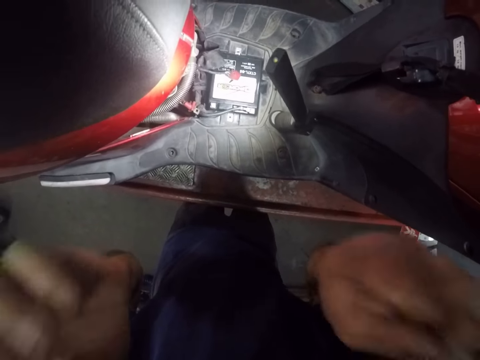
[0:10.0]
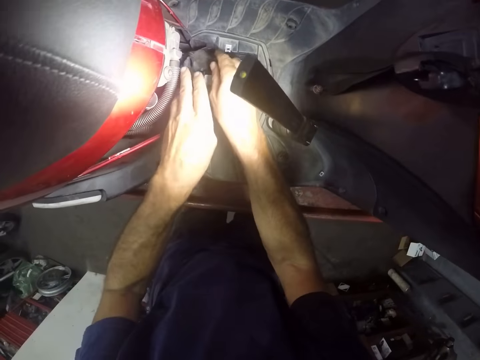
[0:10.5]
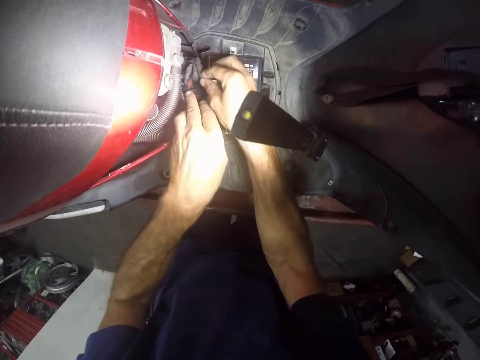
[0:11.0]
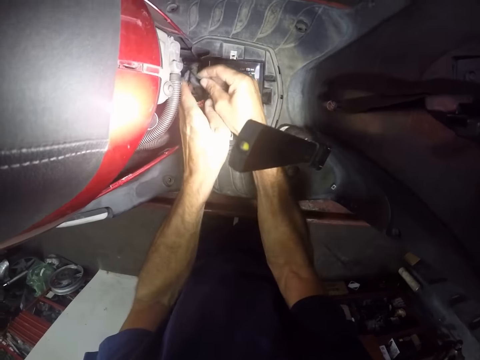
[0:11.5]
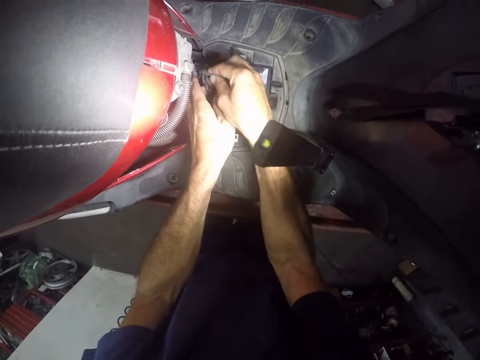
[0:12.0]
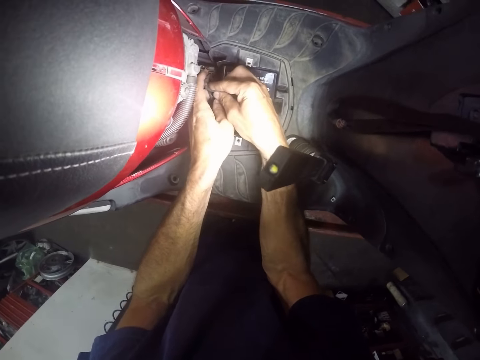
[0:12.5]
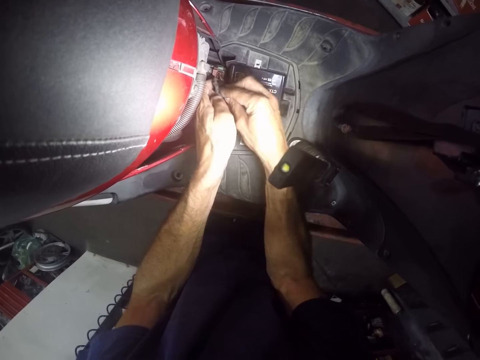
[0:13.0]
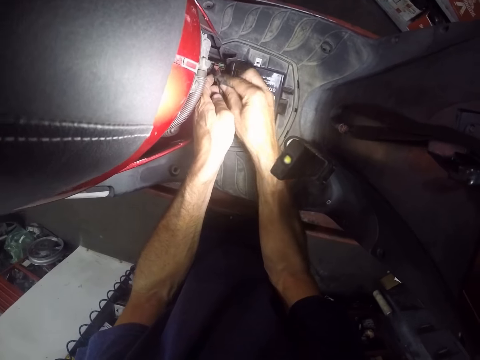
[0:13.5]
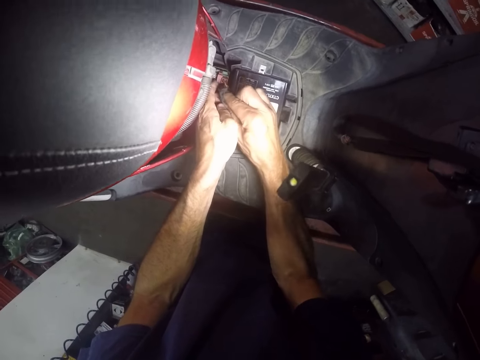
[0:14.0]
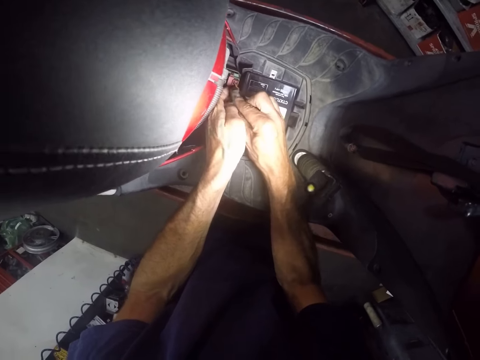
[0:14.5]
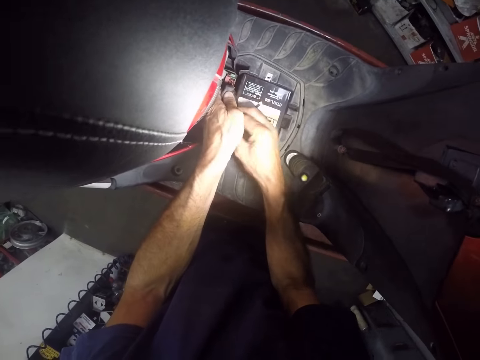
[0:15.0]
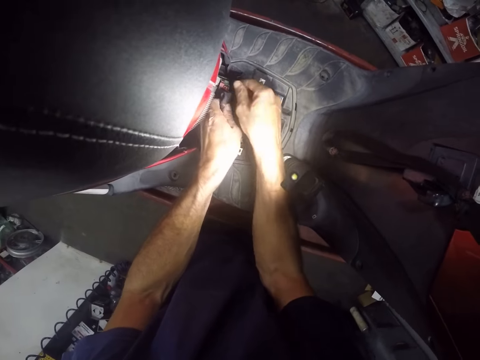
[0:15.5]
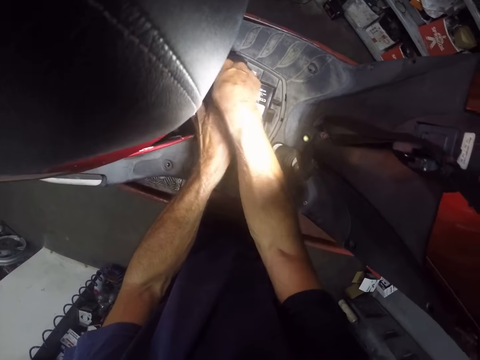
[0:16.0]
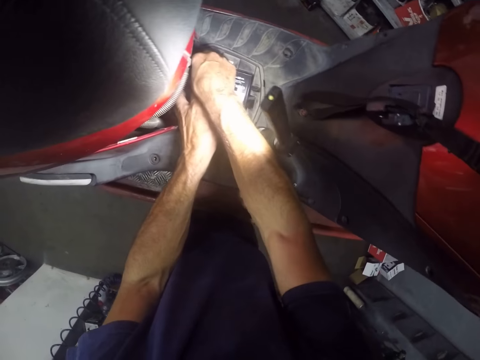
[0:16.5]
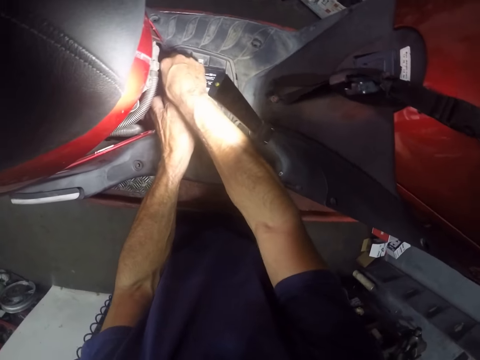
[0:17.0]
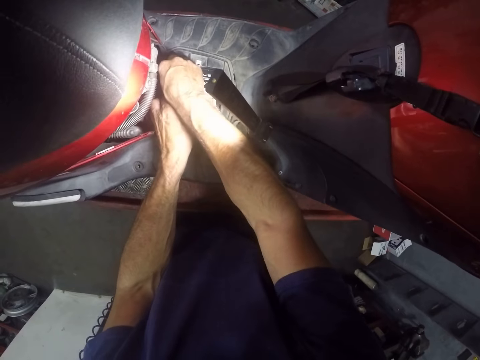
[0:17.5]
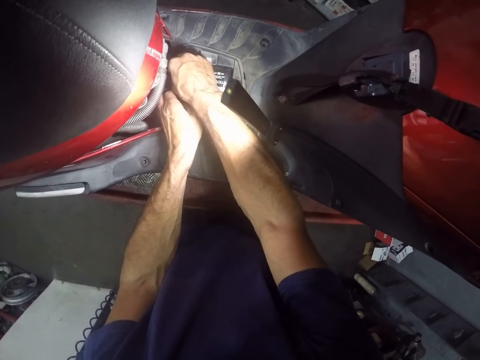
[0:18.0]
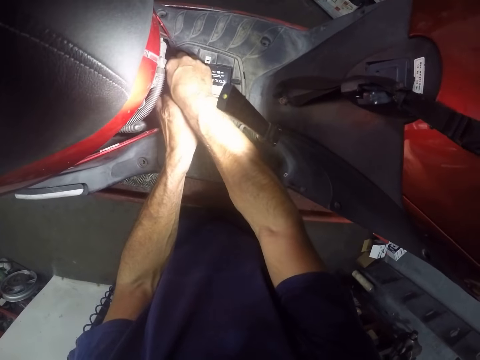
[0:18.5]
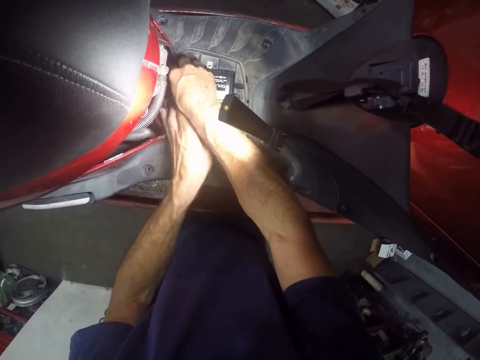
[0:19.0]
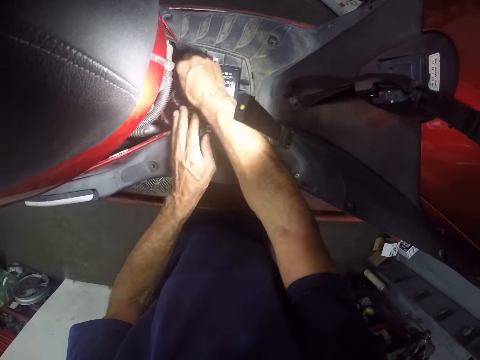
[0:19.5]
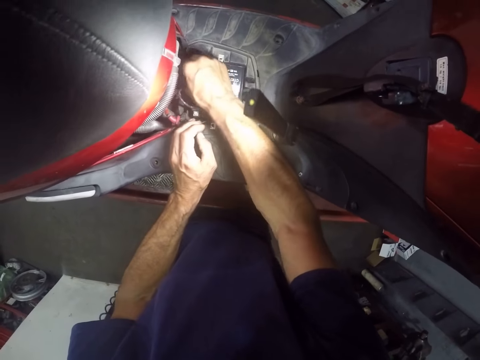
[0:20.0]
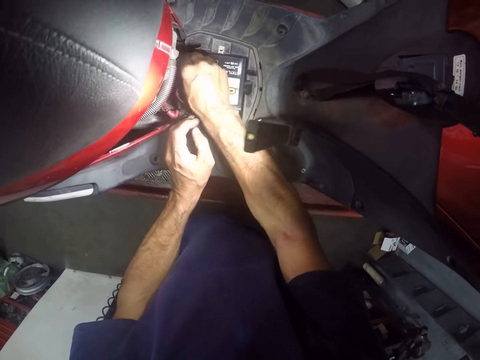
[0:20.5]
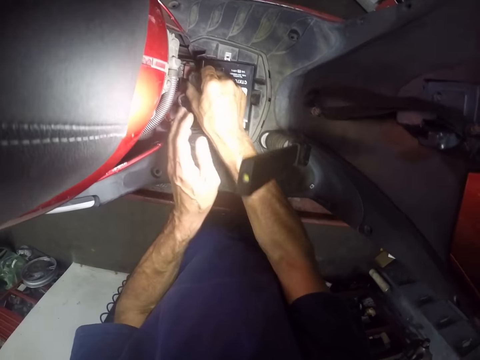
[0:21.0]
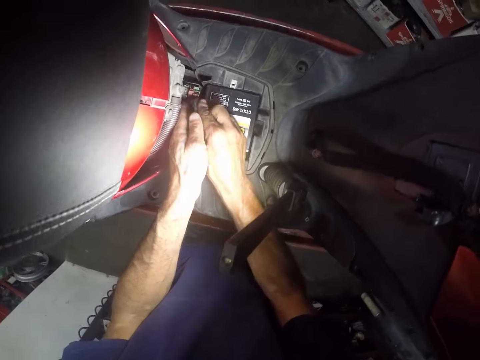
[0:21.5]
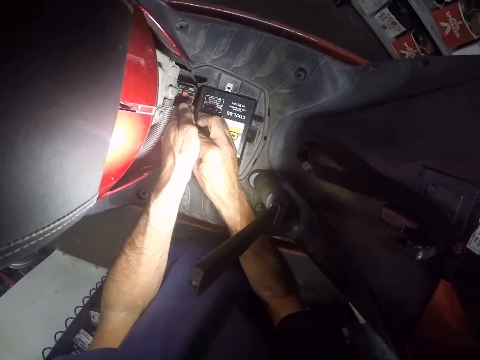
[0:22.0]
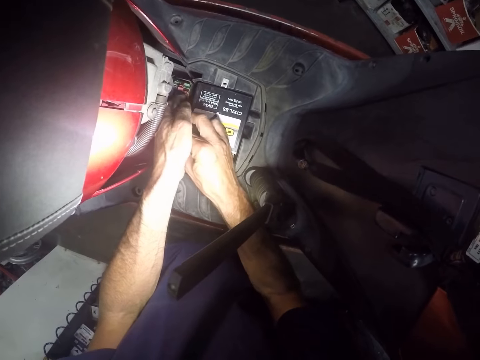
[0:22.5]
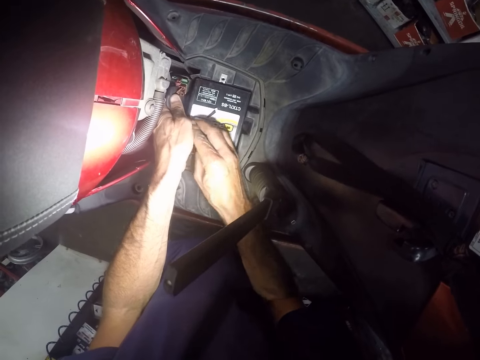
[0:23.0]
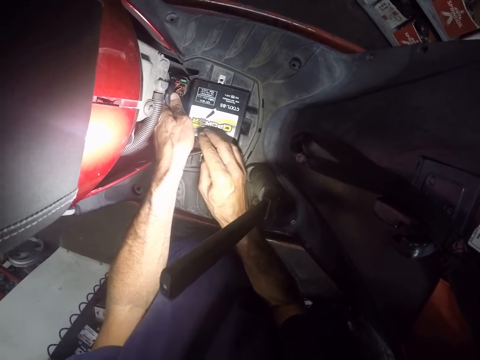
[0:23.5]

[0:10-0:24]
The camera wearer pulls out a terminal connector on the motorcycle with both hands. They adjust wires on a motorbike. They untangle a piece of sellotape from the wires. They adjust the wires on the motorbike.

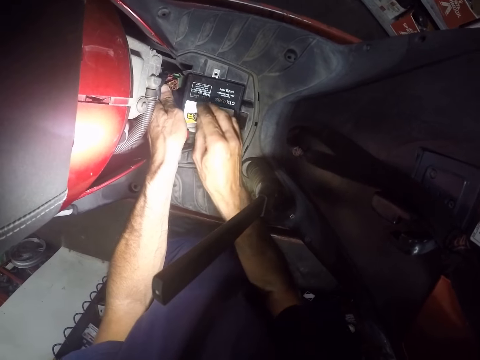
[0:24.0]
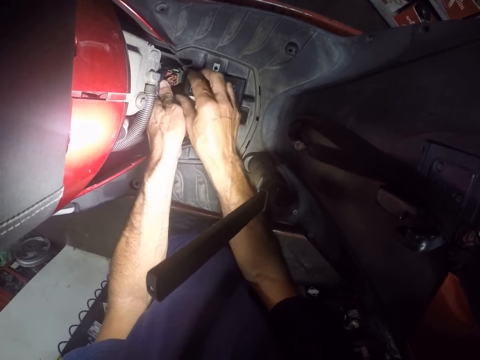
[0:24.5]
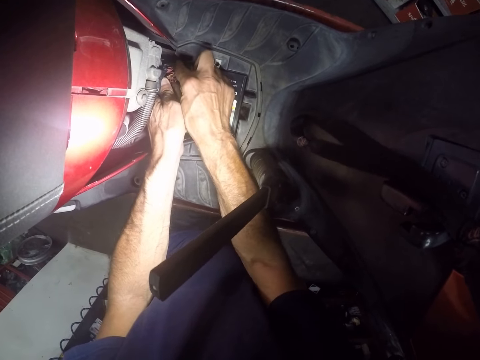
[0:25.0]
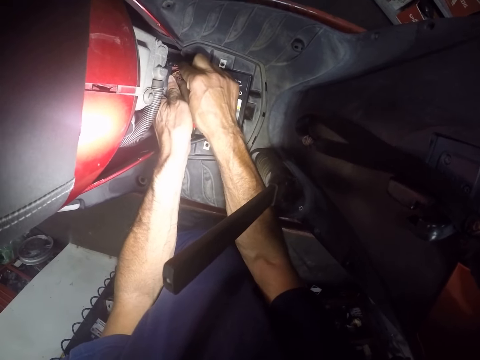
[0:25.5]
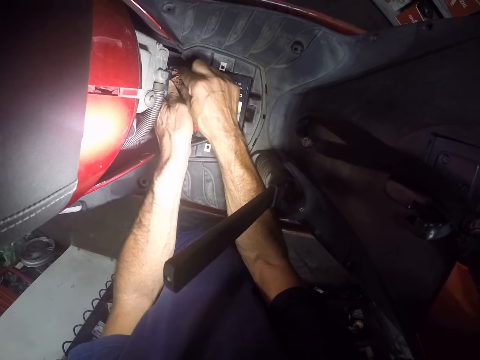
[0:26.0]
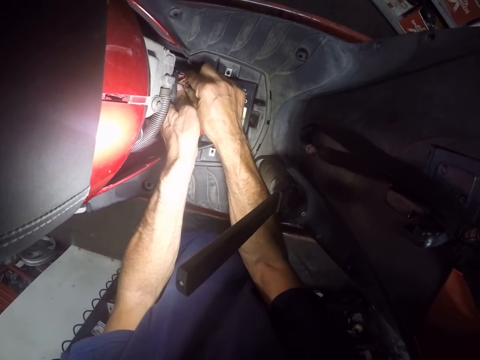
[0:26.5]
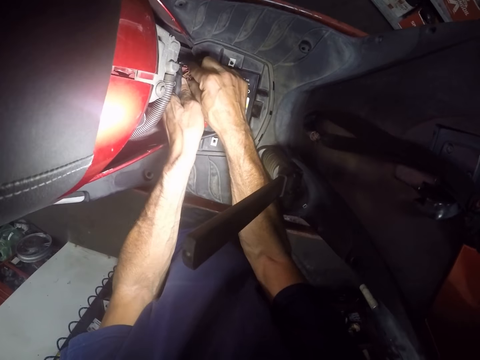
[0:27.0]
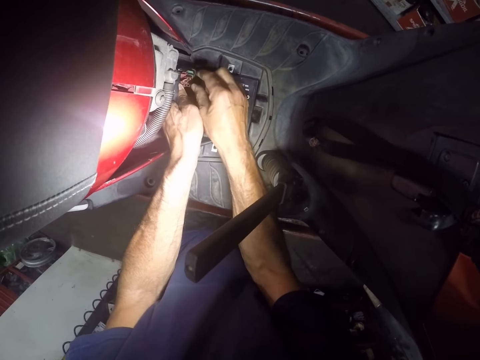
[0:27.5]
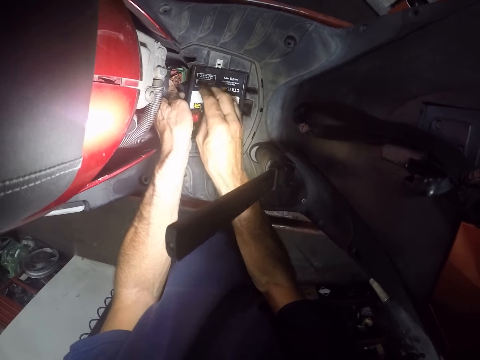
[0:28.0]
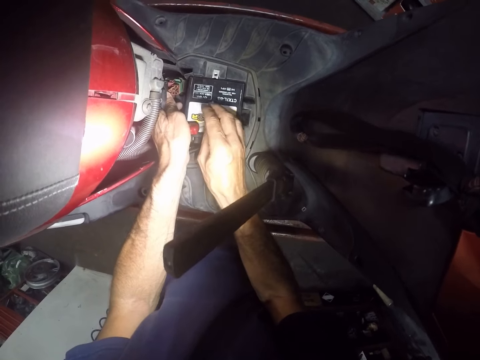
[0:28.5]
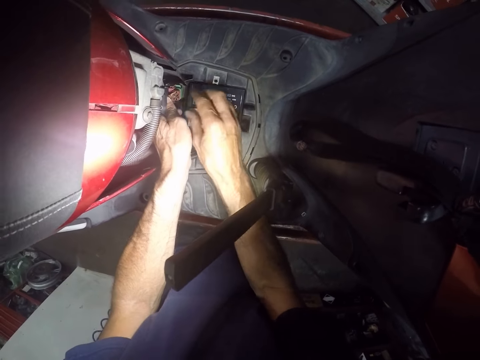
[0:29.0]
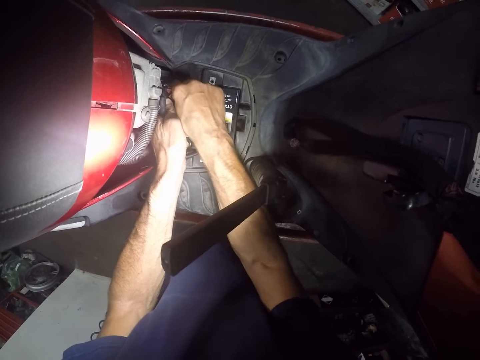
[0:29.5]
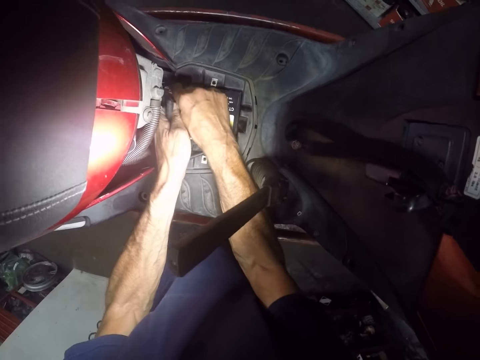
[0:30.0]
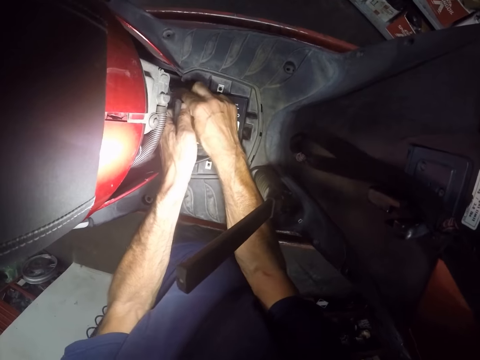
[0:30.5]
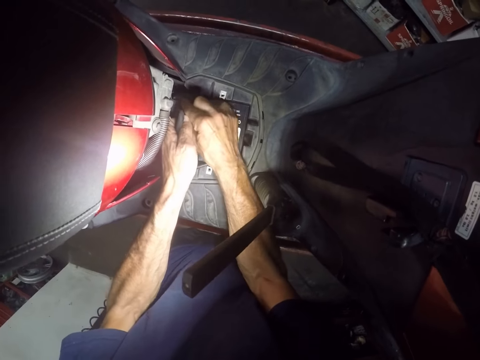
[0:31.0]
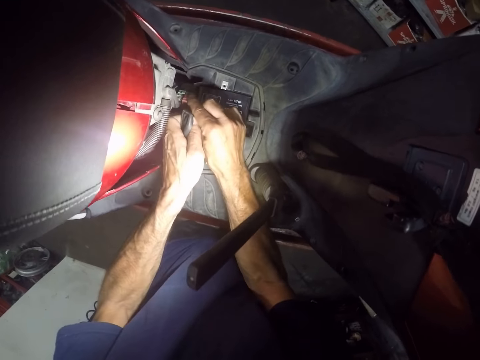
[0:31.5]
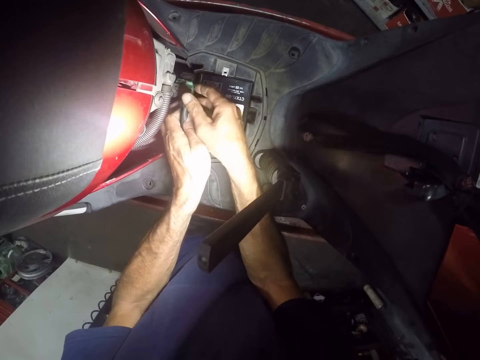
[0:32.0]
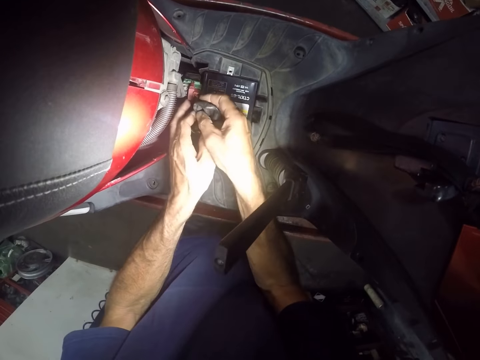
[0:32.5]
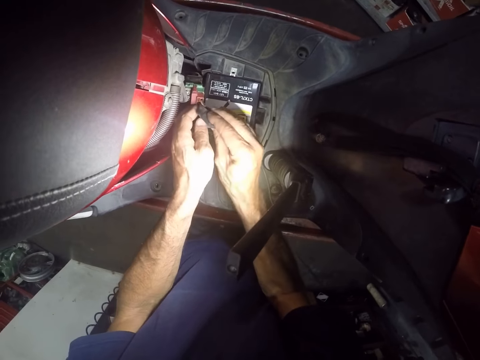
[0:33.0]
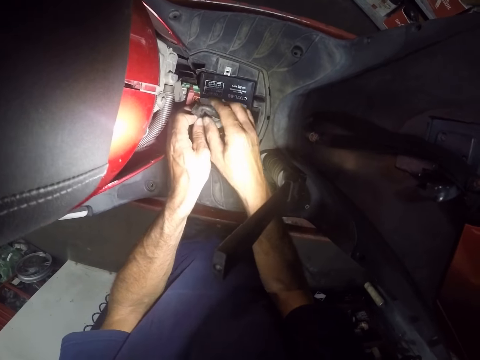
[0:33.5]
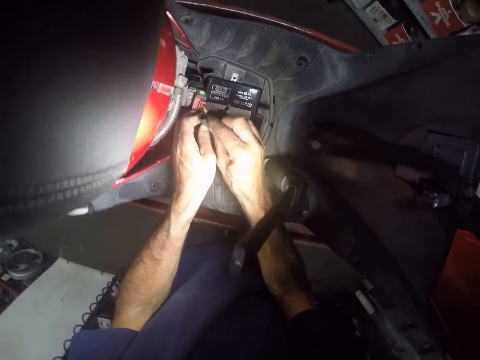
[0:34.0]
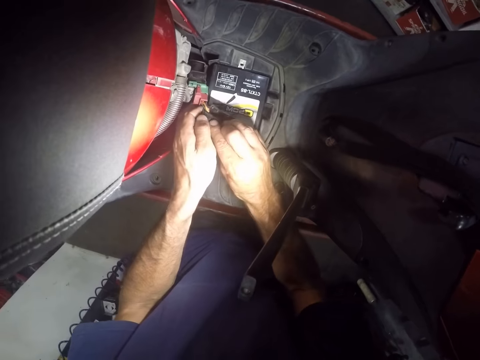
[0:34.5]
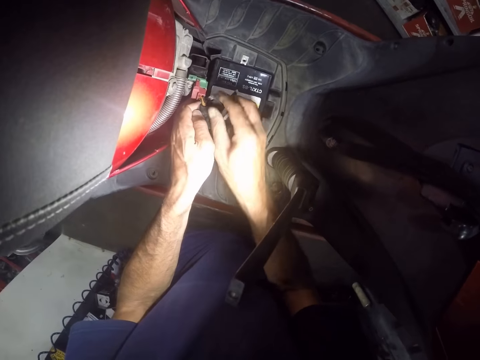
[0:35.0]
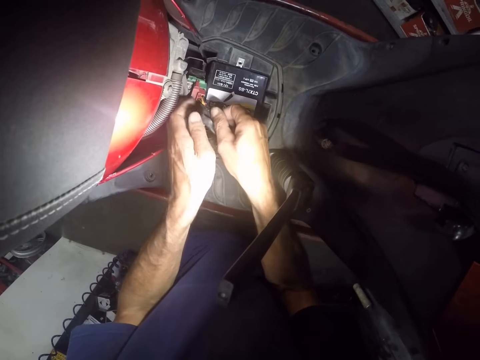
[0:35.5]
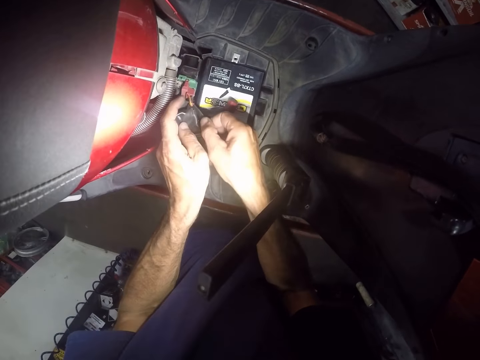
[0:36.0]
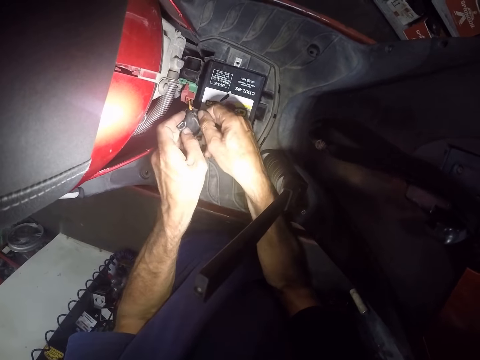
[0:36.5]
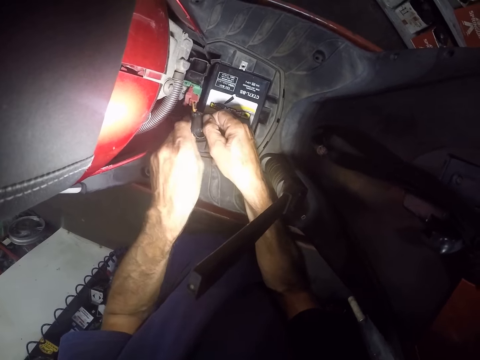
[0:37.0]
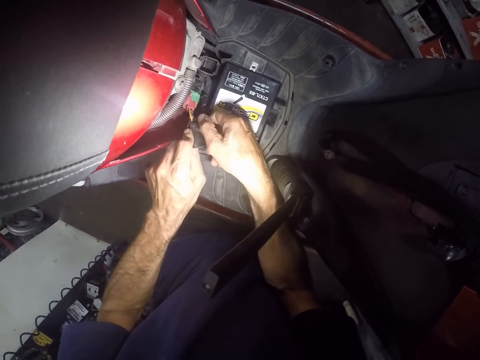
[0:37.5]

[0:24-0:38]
The camera wearer untangles a piece of sellotape from wires. They adjust the wires on a motorbike. They pull the rubber over the wires on the terminal connector with both hands. They untangle the piece of sellotape from the wires.
